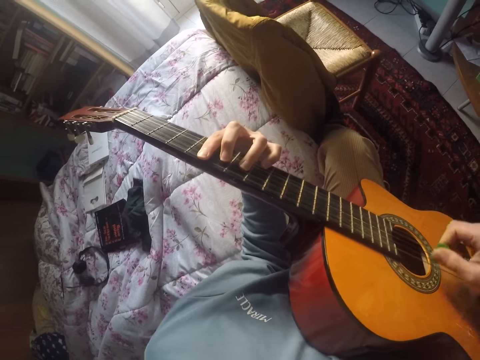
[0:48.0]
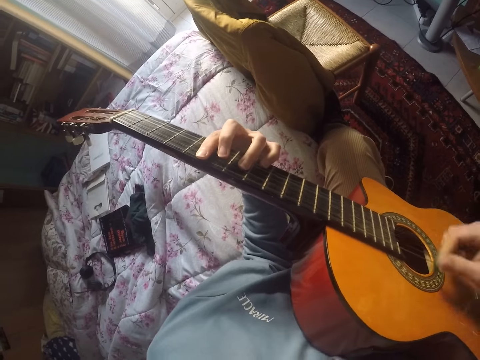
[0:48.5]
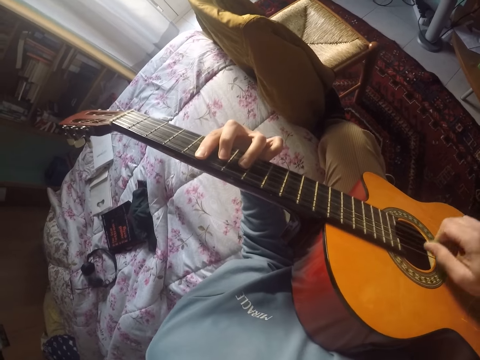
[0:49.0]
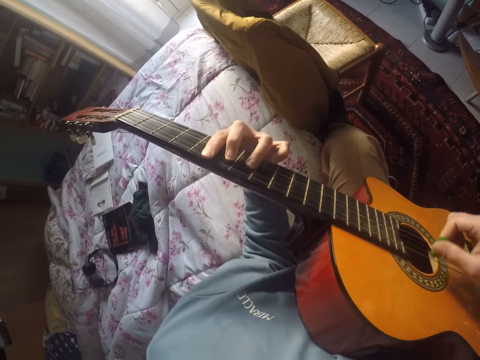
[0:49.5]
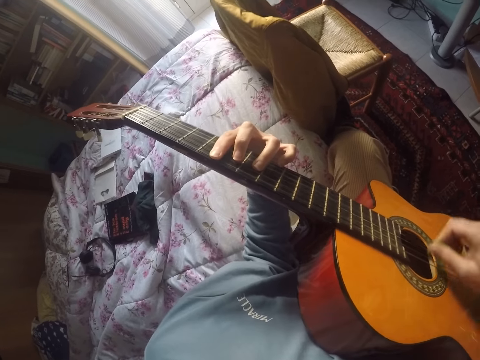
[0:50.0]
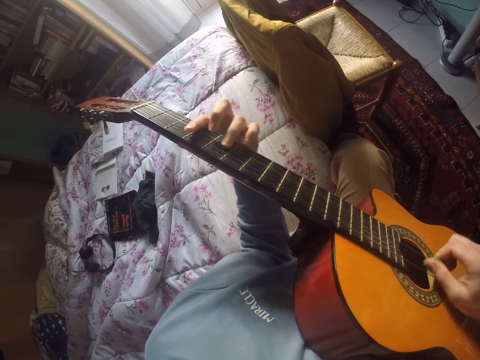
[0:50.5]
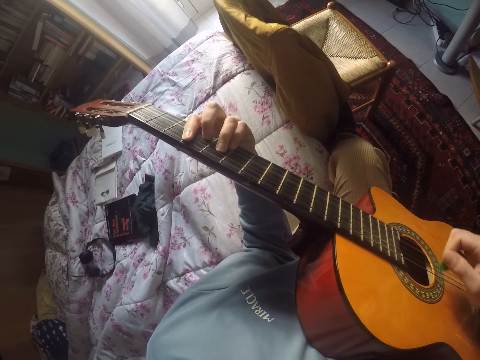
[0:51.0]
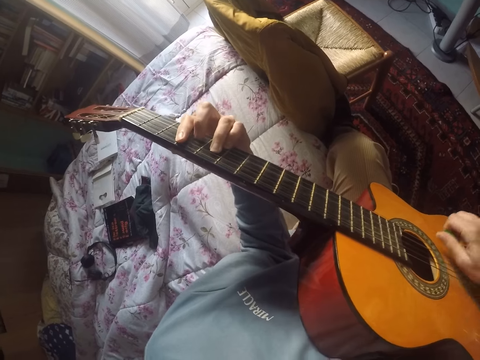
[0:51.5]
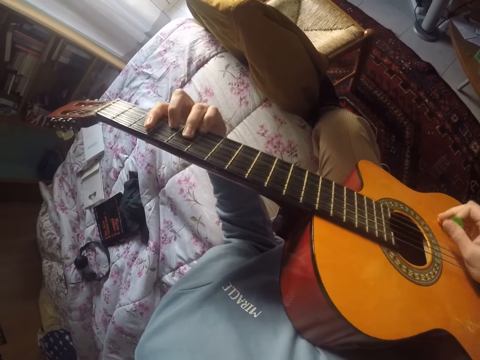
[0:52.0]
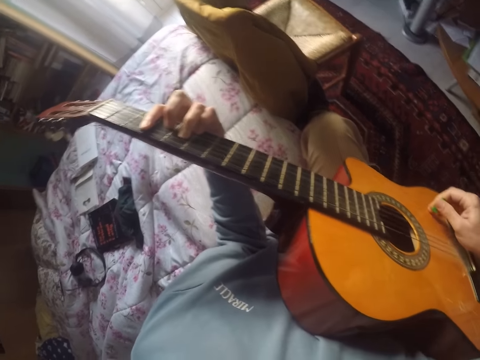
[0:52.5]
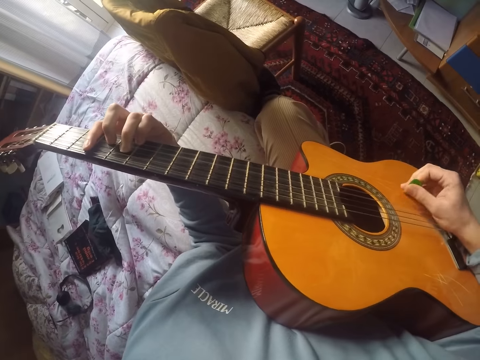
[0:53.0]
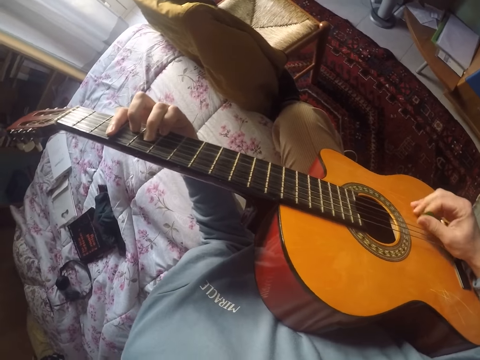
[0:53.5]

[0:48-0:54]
The camera wearer plays a guitar with a plectrum. They move a hand on the fingerboard. They play the guitar with the plectrum. They play the guitar with the plectrum again.
